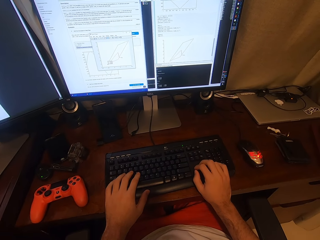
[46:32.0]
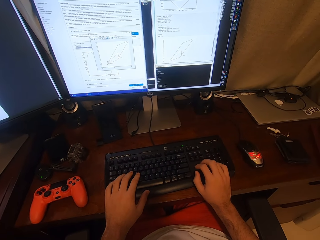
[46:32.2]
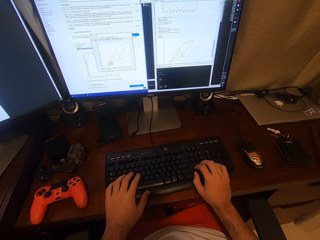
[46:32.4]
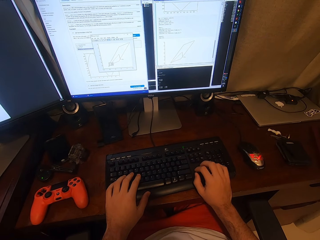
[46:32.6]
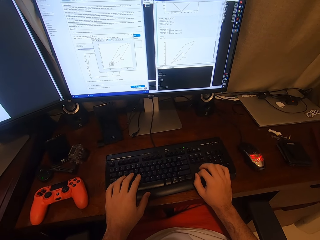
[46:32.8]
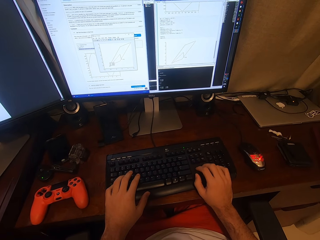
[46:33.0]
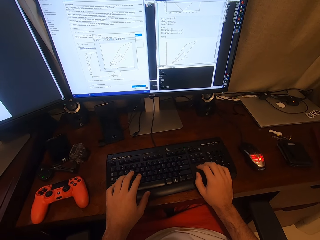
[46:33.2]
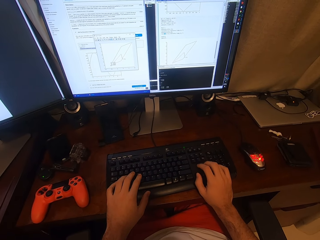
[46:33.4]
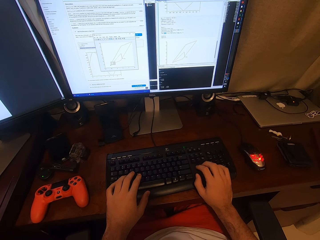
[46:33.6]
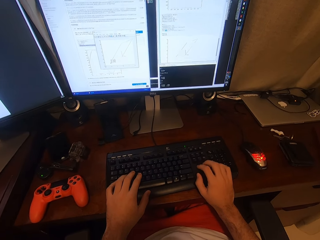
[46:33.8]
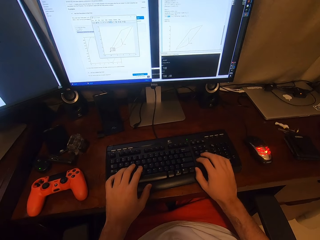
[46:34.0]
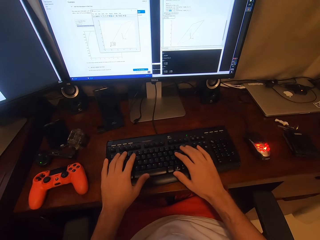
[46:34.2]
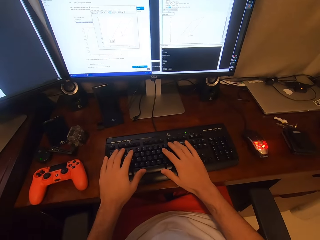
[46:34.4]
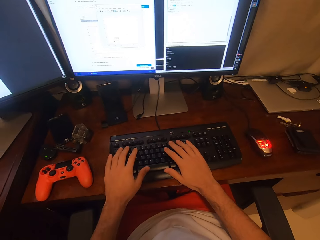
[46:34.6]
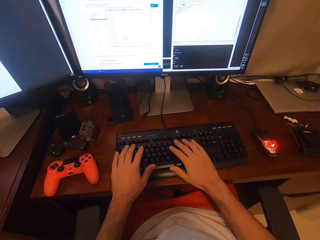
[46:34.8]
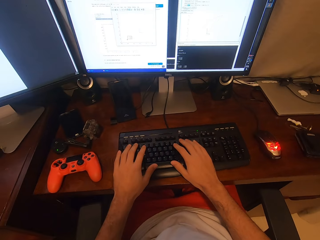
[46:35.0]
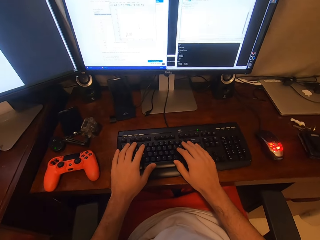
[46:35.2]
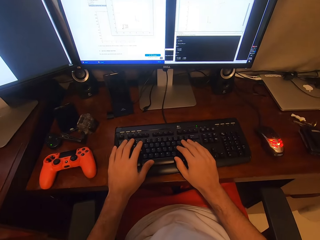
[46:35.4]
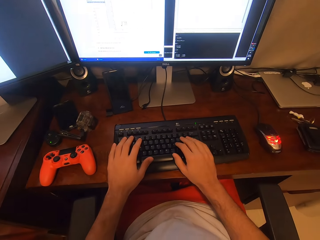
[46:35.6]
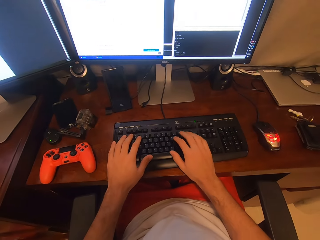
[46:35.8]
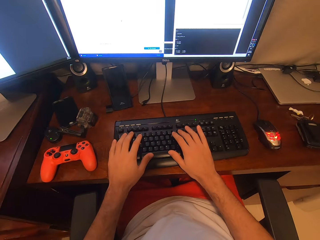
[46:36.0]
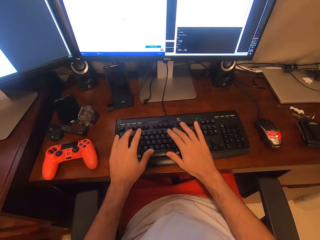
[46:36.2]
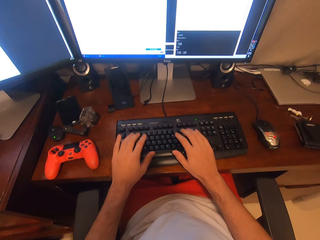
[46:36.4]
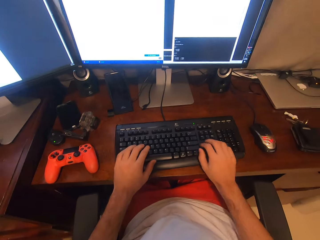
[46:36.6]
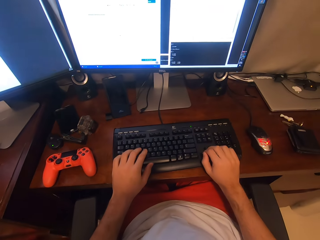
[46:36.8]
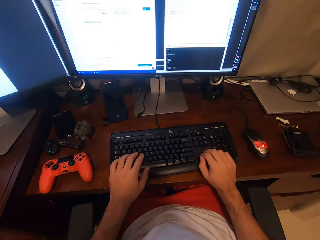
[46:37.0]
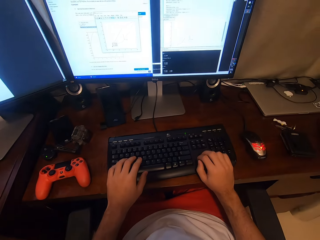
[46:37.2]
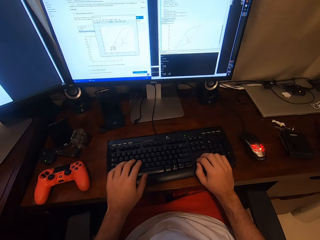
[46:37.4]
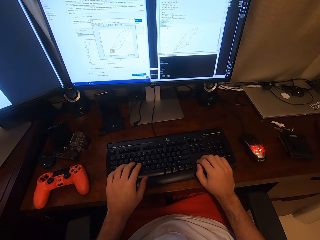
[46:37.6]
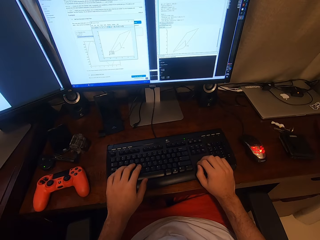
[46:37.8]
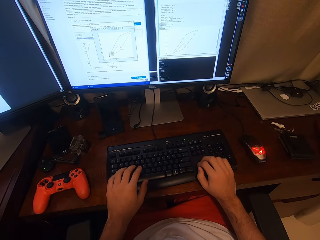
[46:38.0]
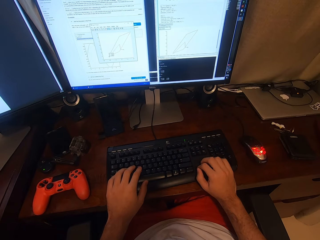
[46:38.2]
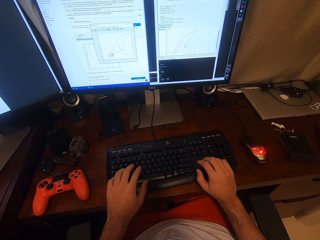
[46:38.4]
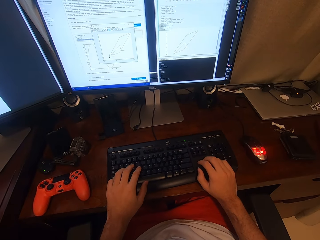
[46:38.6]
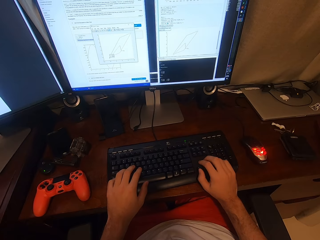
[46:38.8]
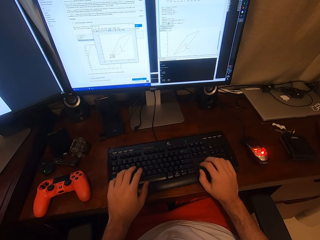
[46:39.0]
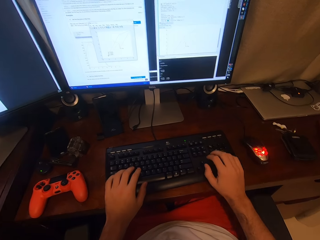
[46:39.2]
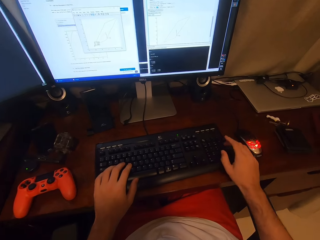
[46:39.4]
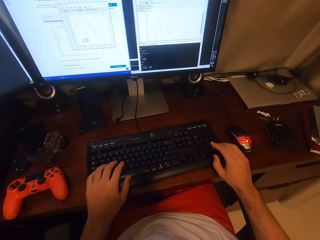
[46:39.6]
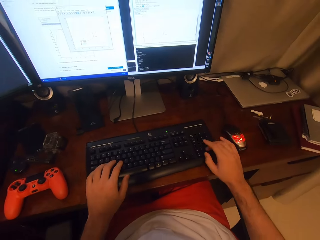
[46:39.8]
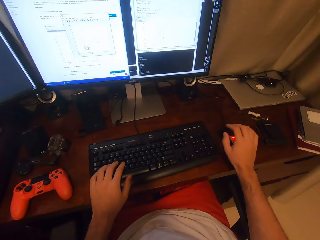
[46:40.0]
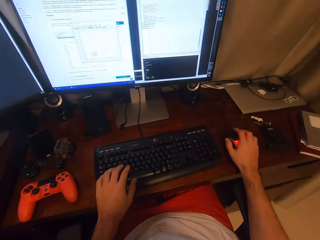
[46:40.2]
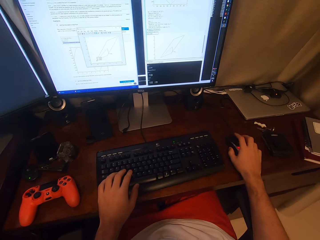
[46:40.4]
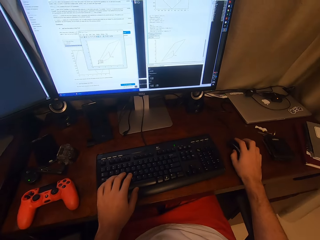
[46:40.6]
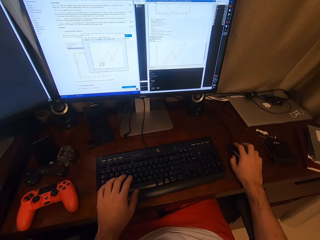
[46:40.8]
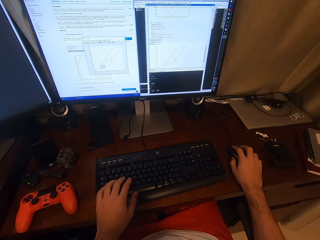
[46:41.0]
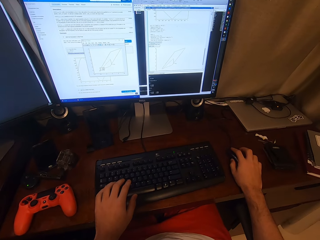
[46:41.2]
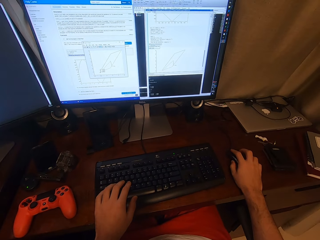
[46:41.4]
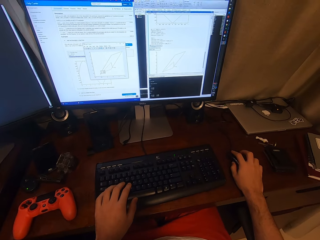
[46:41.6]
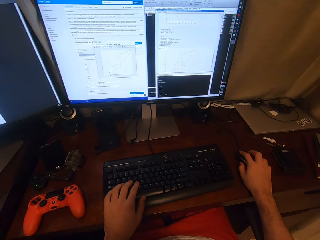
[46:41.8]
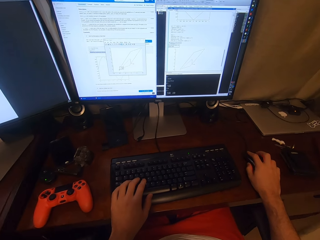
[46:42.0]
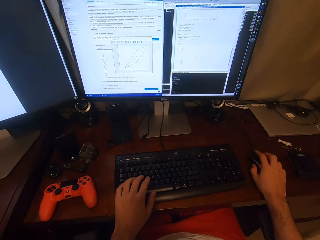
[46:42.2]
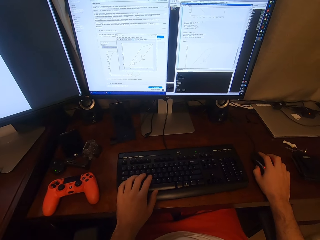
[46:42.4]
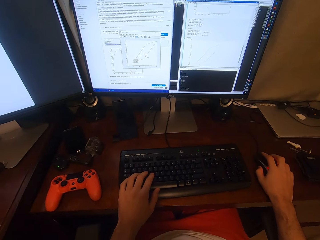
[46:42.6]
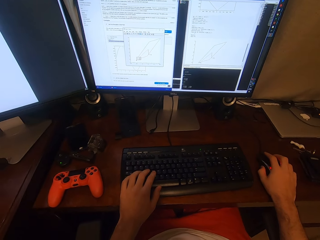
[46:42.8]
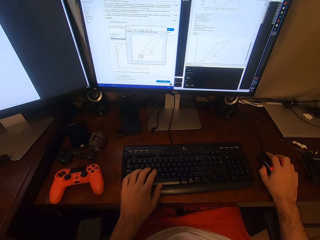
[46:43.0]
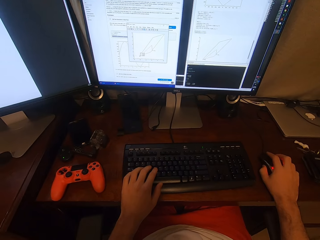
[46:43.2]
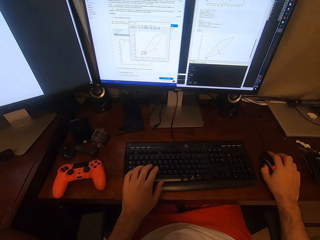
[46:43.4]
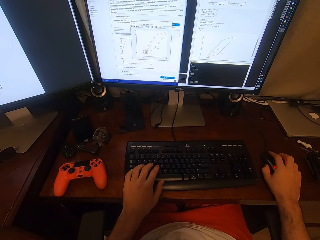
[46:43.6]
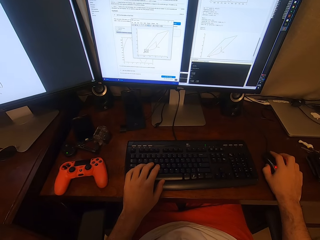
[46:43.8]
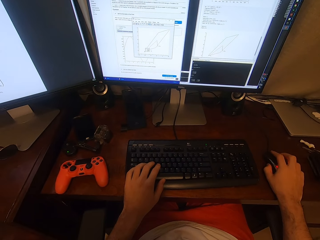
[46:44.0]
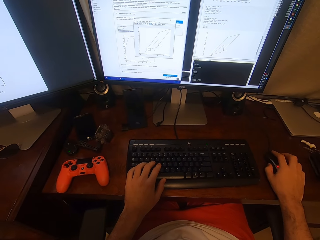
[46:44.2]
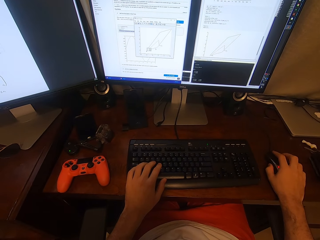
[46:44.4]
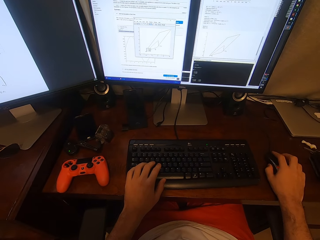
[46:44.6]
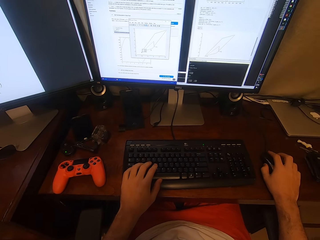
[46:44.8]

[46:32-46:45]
The camera wearer clicks a mouse.

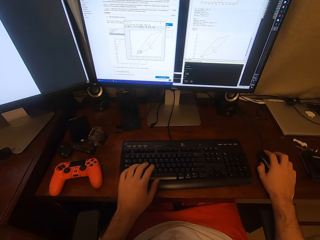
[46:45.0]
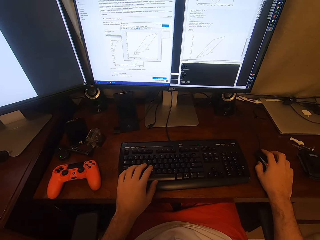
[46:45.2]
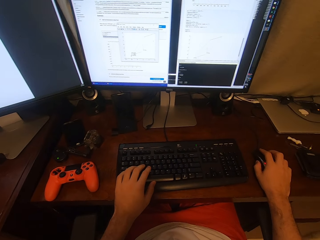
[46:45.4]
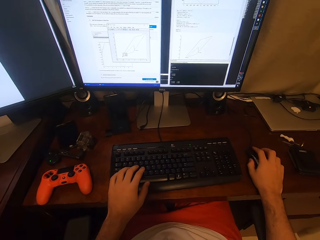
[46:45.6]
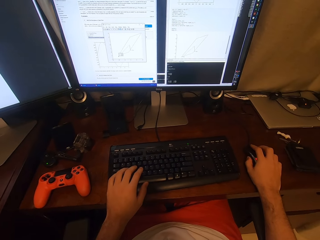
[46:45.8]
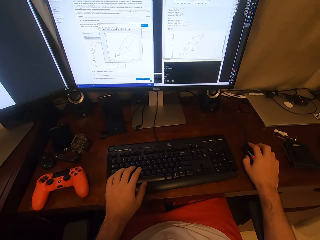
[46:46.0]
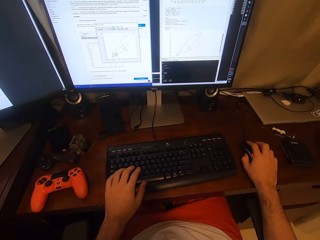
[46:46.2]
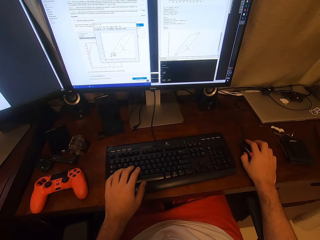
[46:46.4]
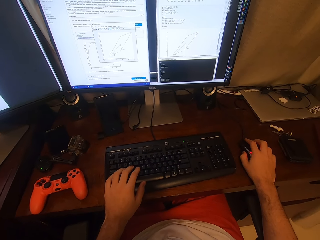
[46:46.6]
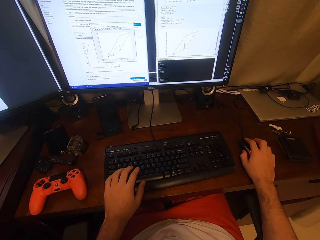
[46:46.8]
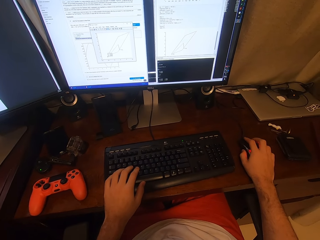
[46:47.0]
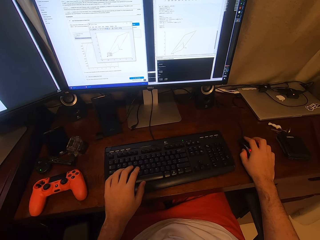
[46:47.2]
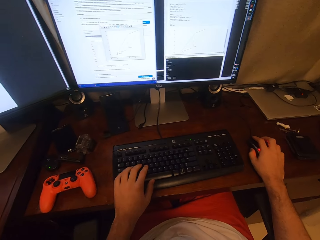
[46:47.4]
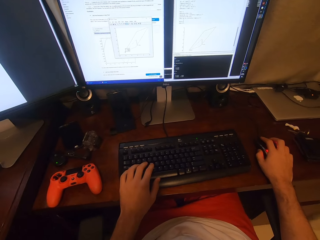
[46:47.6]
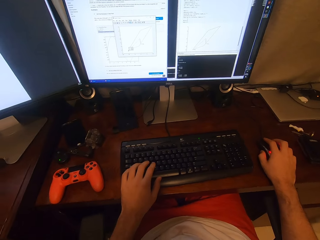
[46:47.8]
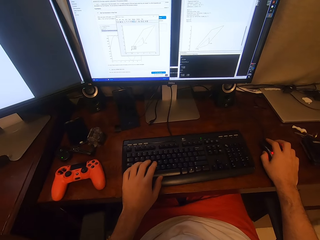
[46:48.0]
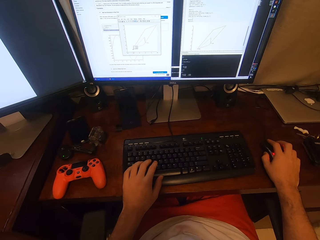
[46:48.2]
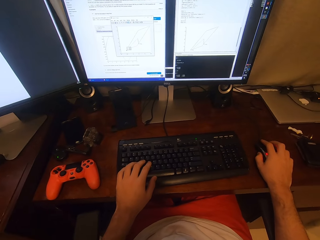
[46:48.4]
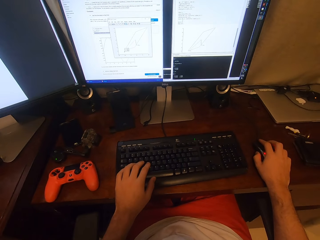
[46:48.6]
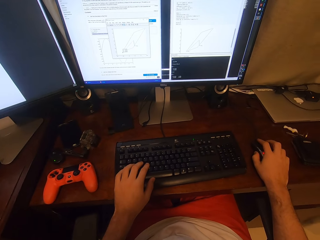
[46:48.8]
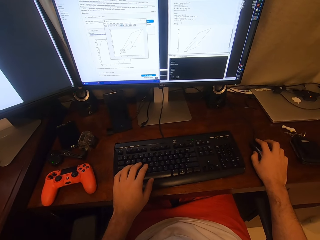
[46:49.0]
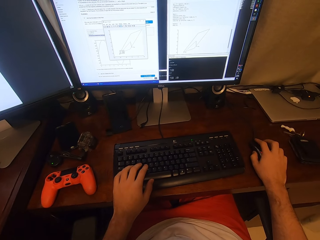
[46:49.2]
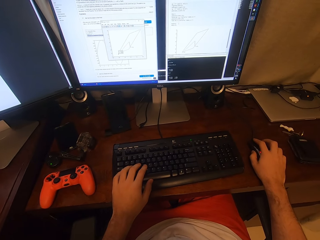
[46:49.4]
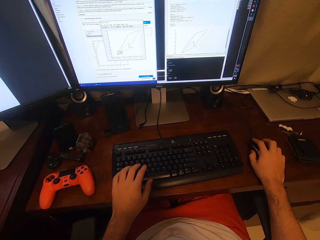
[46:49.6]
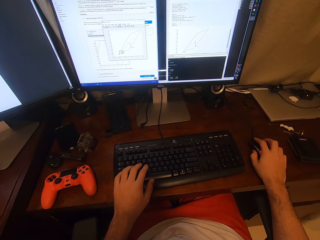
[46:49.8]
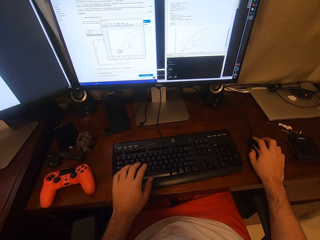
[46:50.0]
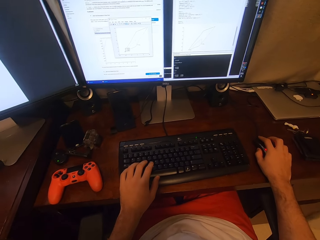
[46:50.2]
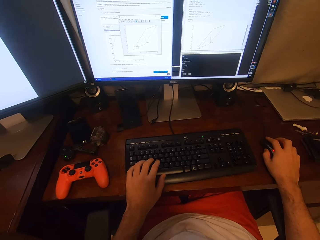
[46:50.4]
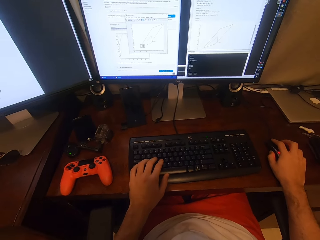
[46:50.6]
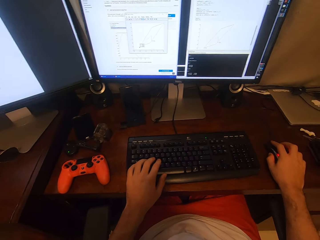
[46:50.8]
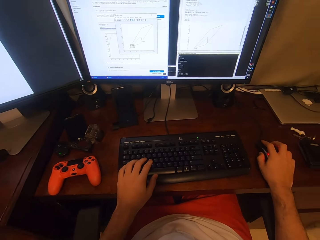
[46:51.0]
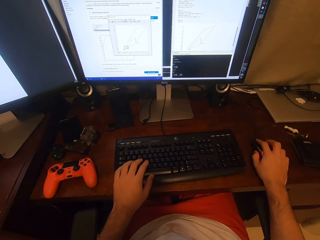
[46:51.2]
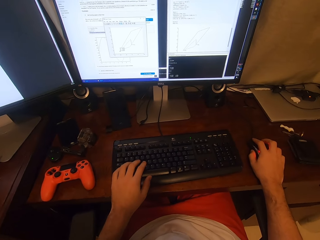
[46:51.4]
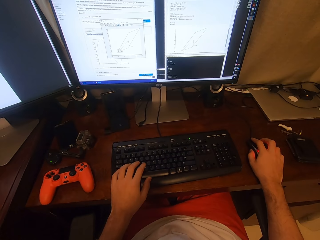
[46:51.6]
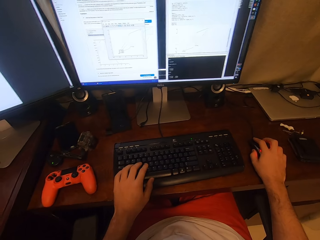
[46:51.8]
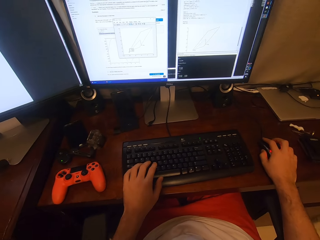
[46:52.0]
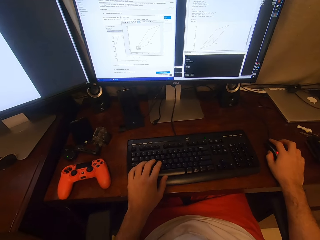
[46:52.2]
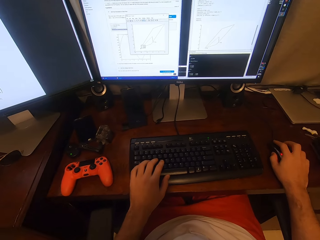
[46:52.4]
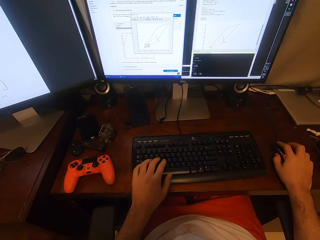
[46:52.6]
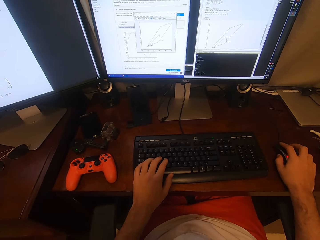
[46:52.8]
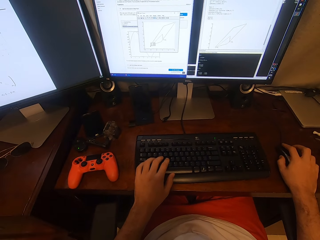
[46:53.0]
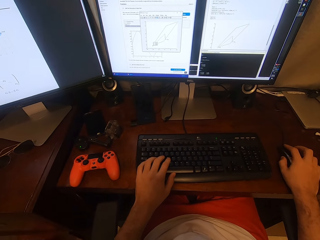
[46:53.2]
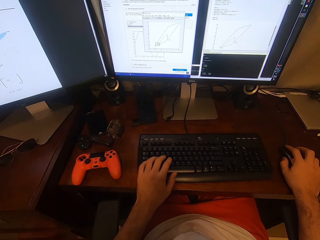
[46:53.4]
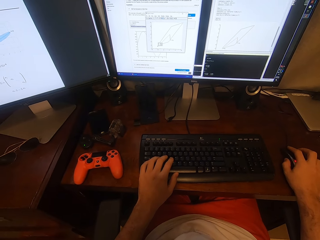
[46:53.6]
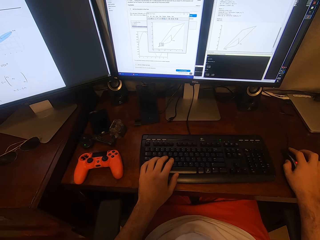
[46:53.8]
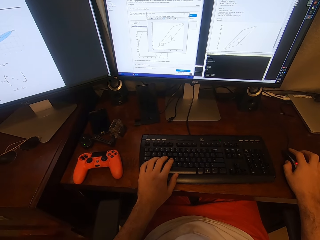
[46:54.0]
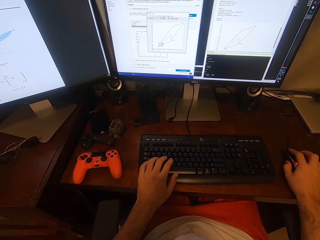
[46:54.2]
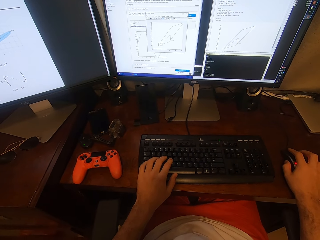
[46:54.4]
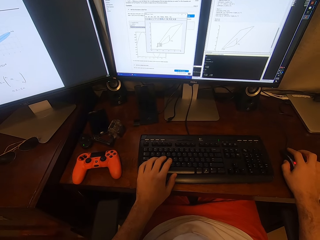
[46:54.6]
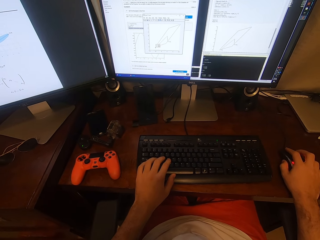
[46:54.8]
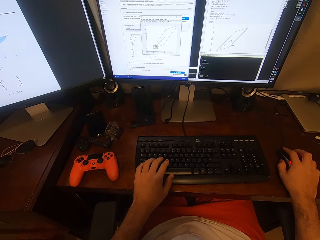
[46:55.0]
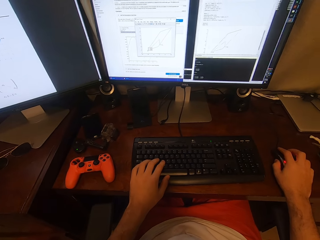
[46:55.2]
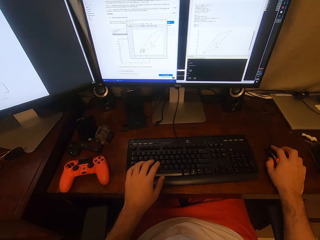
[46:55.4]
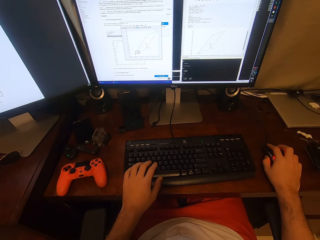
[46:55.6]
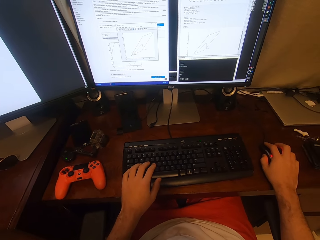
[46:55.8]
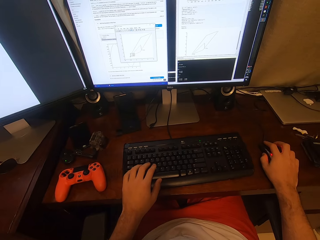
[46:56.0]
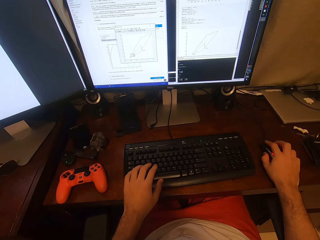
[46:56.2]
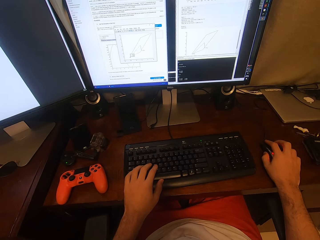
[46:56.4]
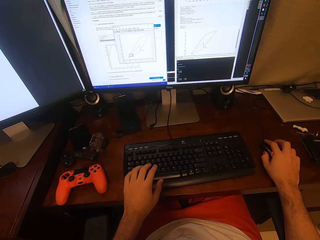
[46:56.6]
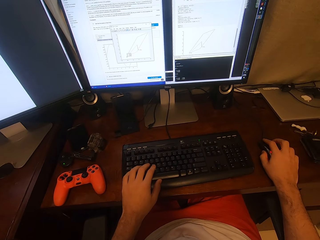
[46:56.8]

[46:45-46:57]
The camera wearer types on a keyboard.
